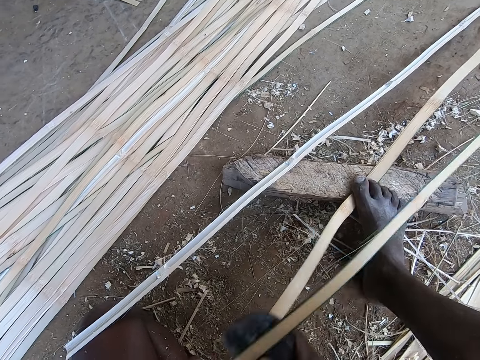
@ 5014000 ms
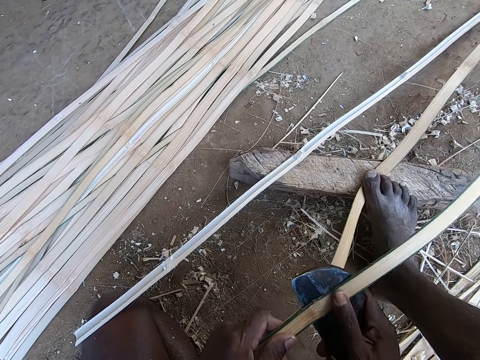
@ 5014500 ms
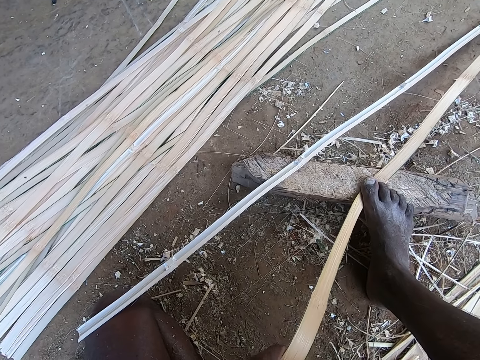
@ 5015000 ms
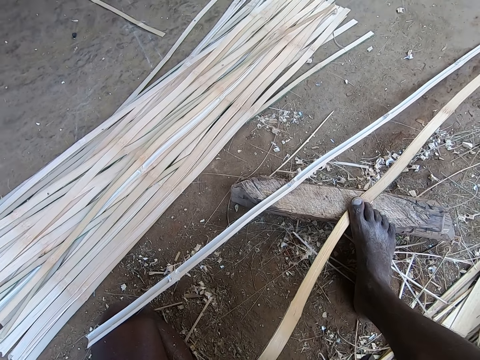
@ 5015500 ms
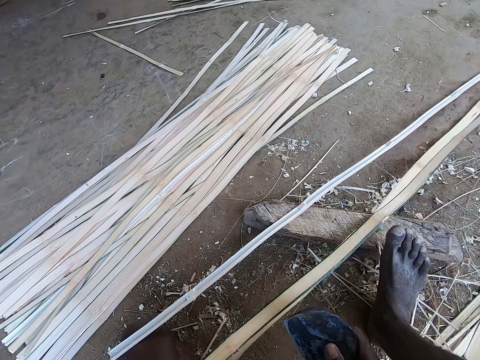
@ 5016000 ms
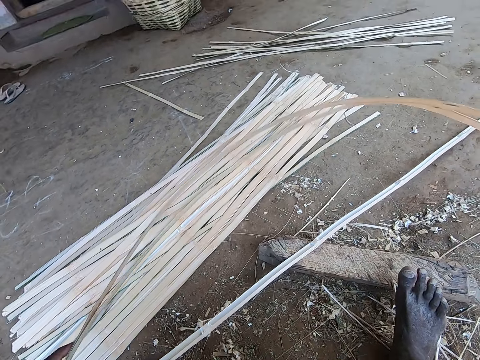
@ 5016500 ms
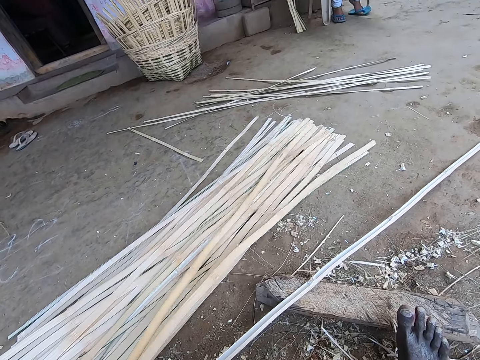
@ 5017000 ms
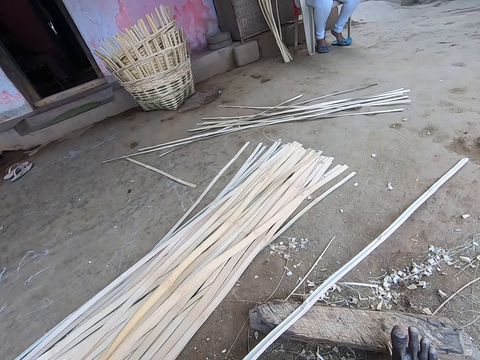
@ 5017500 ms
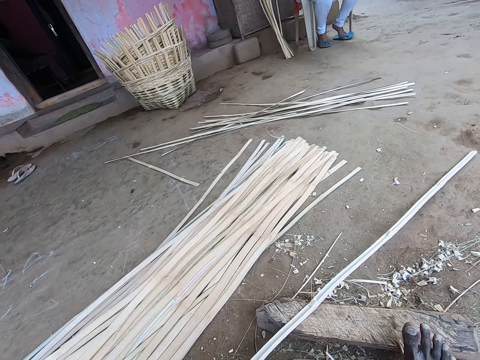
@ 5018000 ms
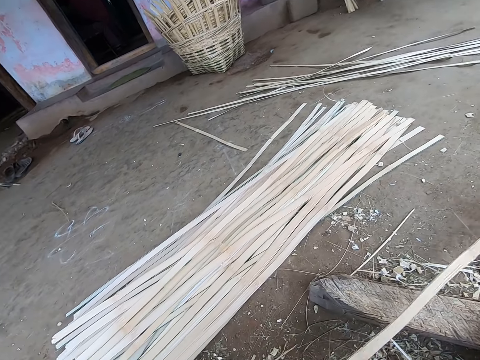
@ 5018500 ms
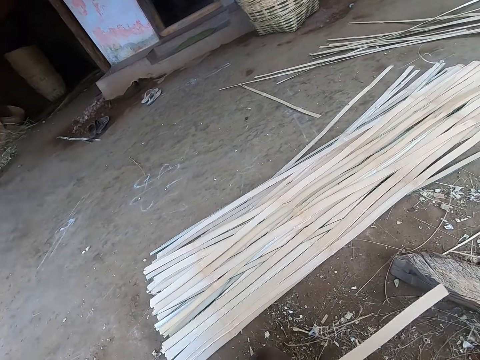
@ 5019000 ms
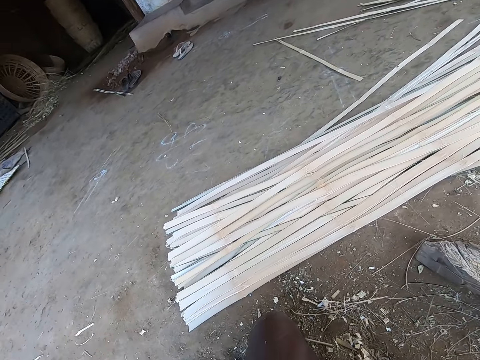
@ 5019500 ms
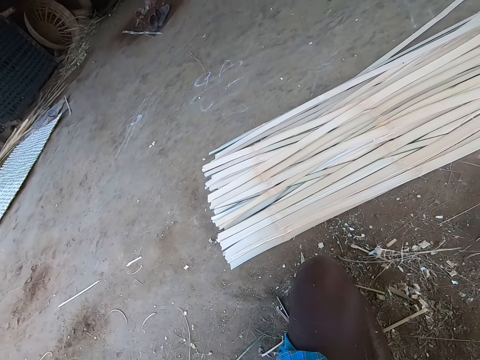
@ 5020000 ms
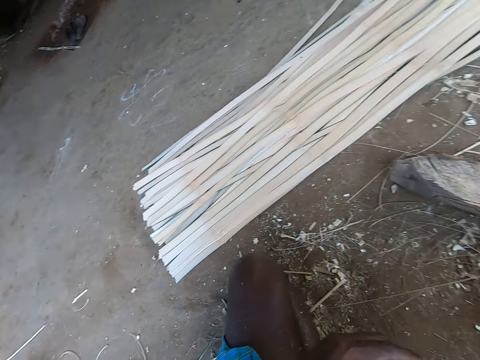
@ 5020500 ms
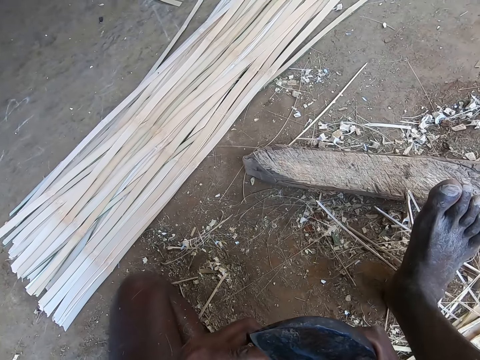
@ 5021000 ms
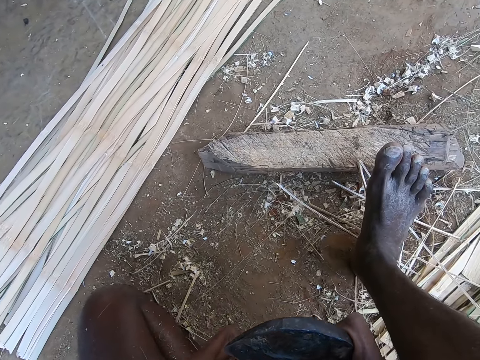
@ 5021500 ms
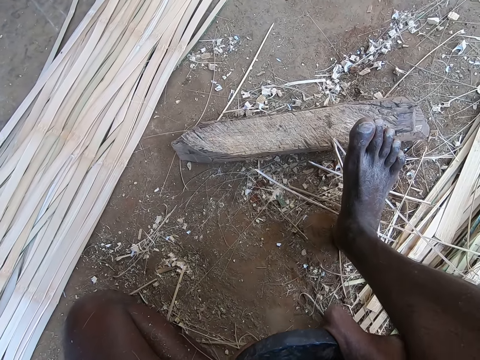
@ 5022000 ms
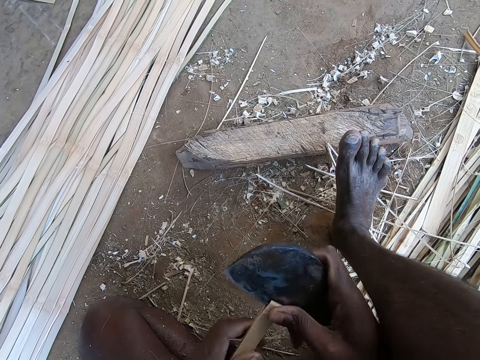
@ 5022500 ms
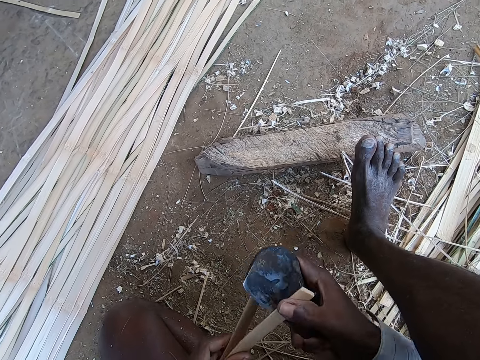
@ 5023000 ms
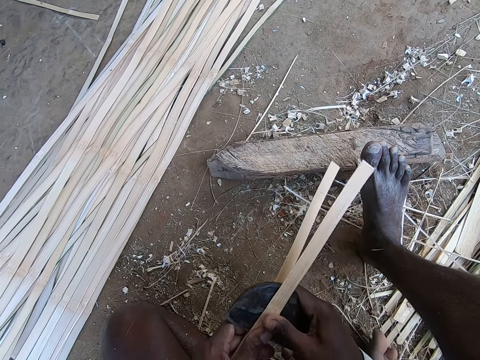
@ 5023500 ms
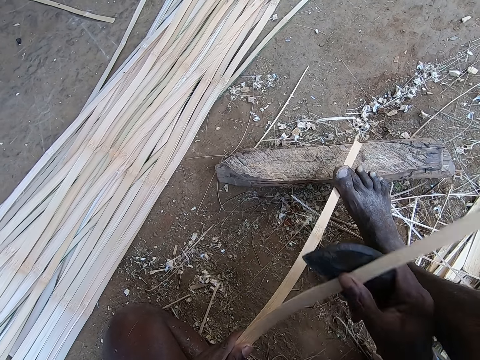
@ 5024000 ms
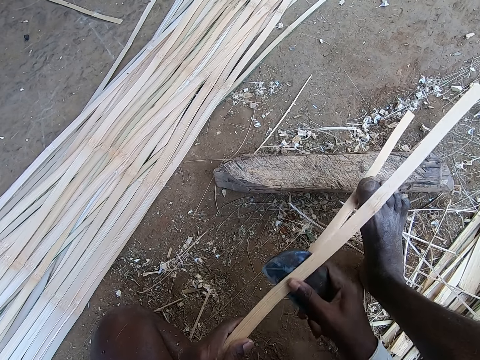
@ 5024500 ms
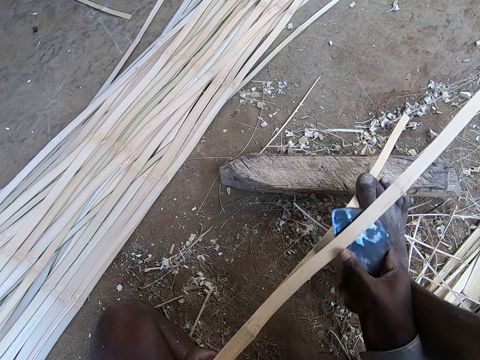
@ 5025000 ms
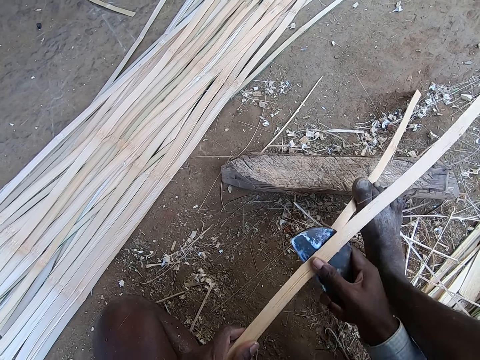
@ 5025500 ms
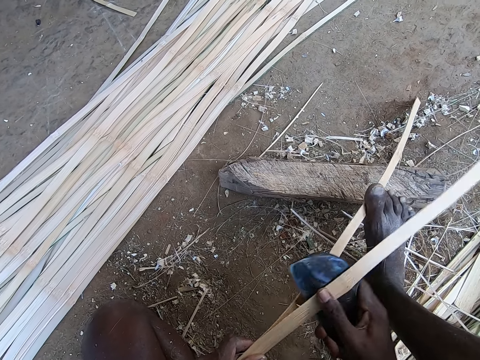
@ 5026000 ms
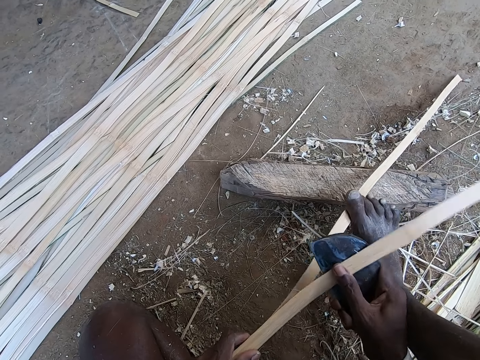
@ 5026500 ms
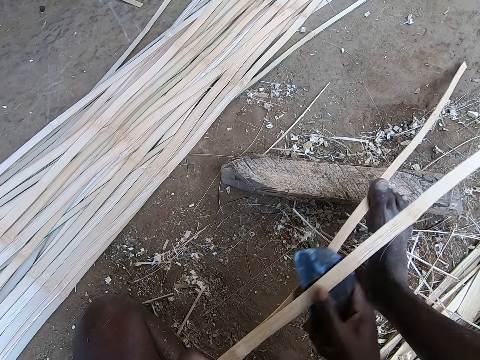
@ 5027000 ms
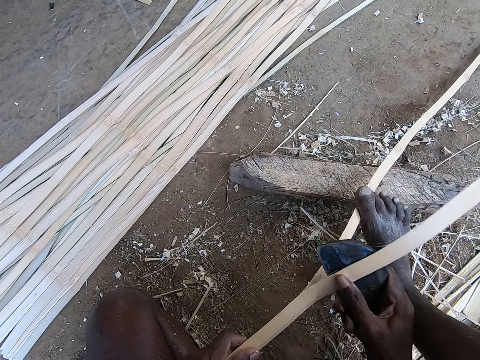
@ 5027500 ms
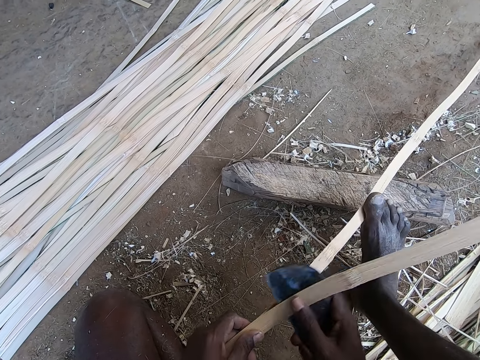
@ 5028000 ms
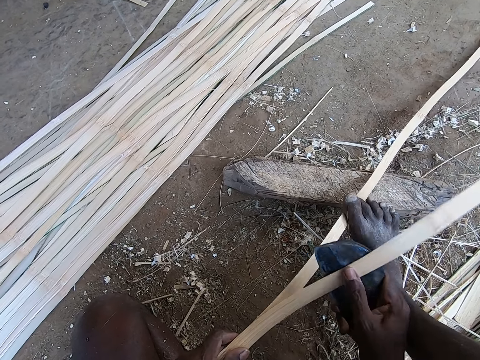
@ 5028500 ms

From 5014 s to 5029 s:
The camera wearer drops the wicker or bamboo strip on the wickers on the ground with his left hand. He picks up the peeled wicker from the ground with his left hand. He peels the wicker in his left hand with the kukri in his right hand. He pierces the bamboo strip.

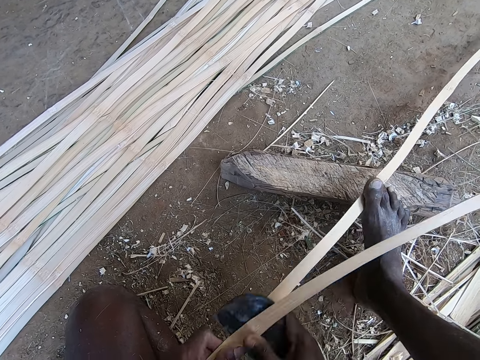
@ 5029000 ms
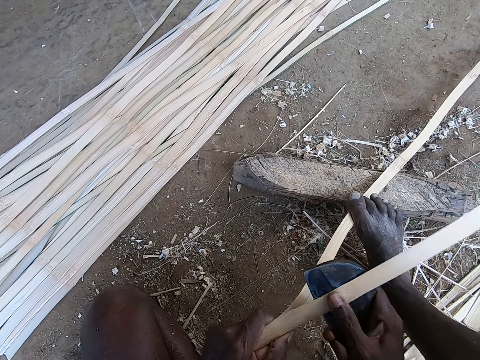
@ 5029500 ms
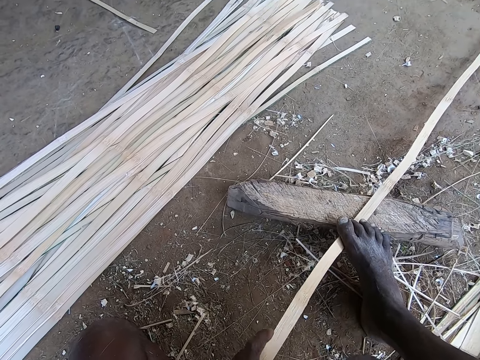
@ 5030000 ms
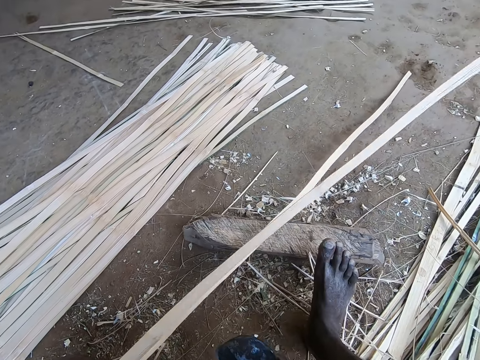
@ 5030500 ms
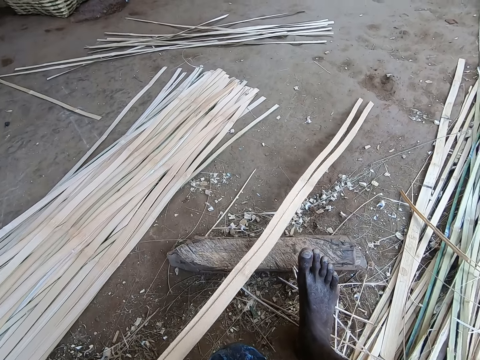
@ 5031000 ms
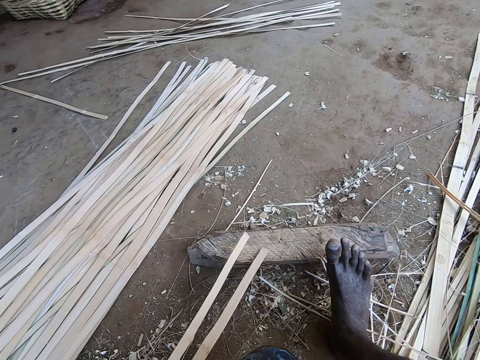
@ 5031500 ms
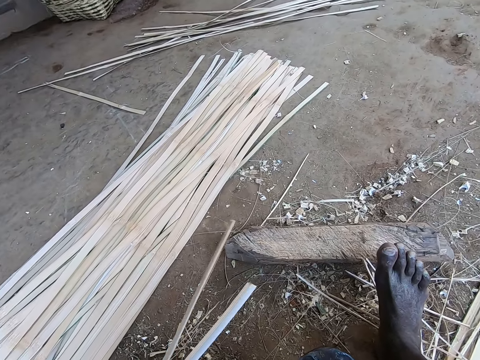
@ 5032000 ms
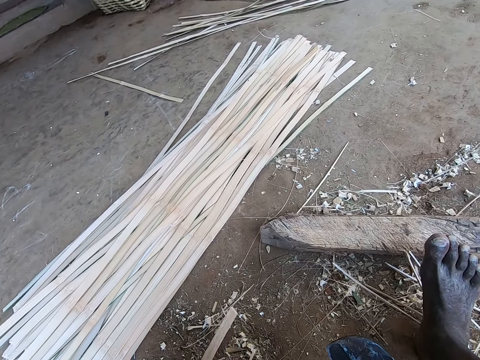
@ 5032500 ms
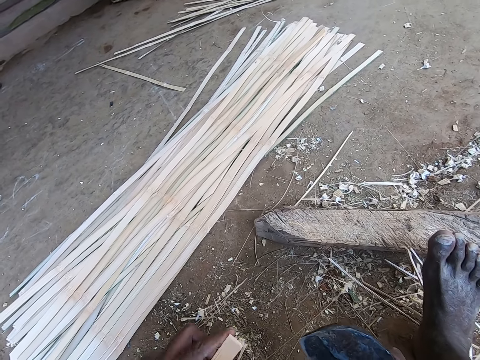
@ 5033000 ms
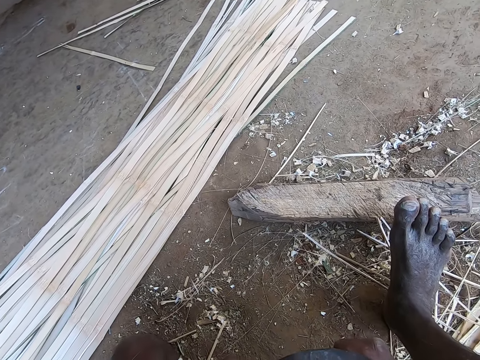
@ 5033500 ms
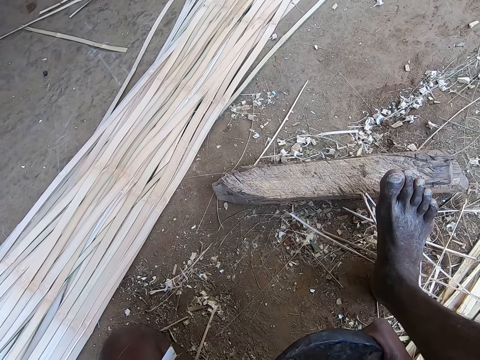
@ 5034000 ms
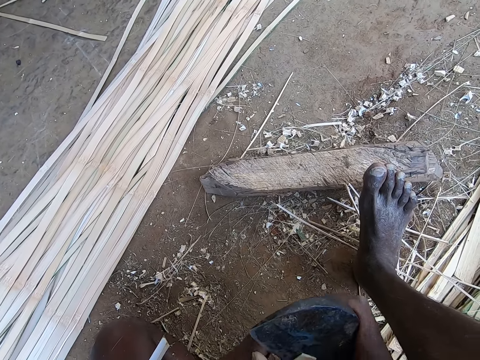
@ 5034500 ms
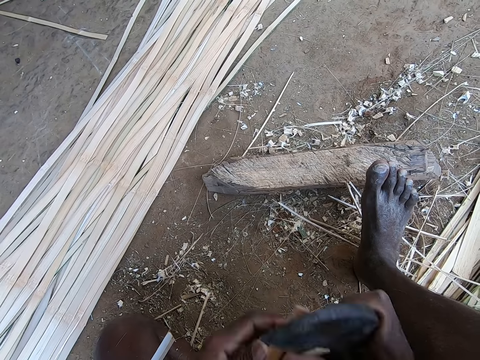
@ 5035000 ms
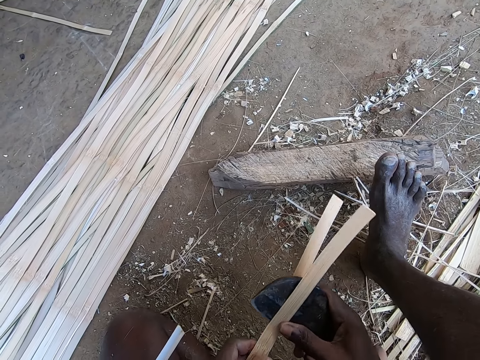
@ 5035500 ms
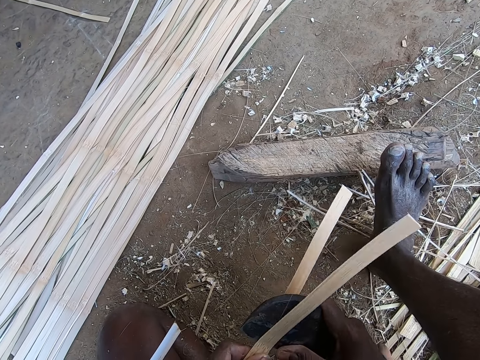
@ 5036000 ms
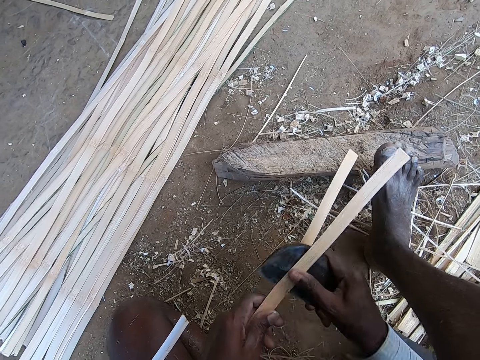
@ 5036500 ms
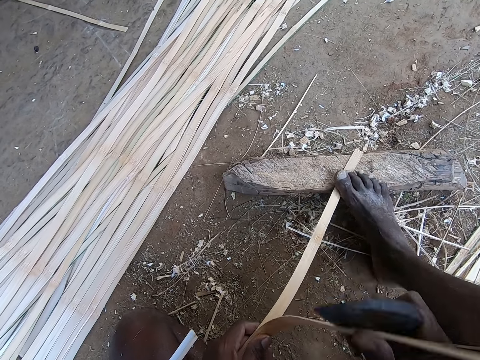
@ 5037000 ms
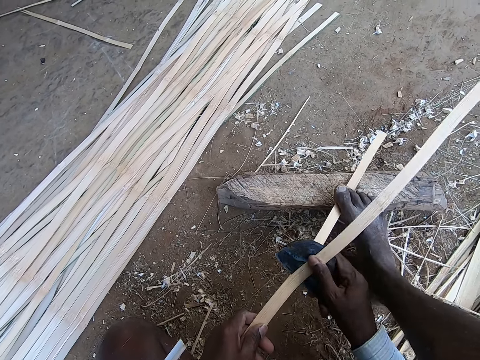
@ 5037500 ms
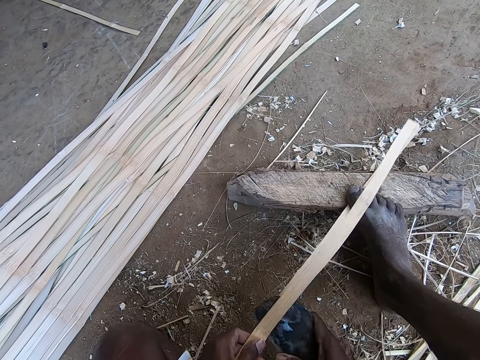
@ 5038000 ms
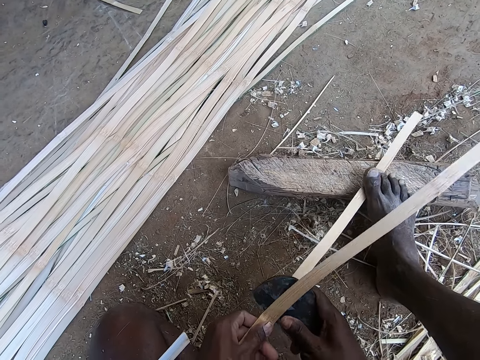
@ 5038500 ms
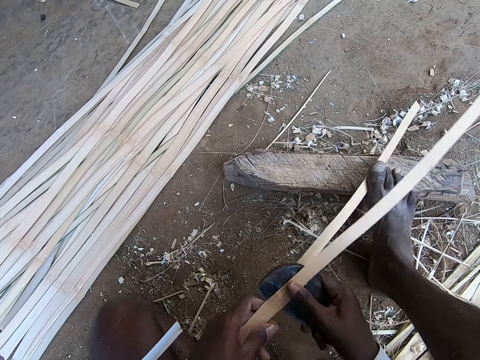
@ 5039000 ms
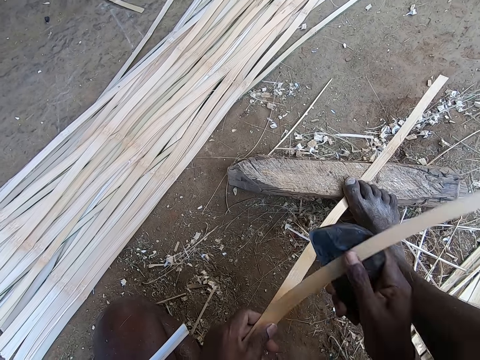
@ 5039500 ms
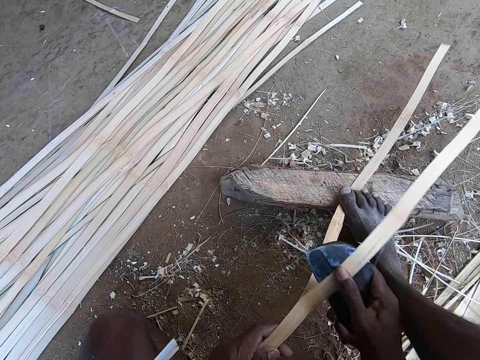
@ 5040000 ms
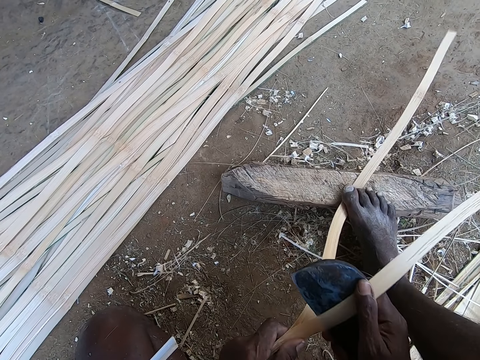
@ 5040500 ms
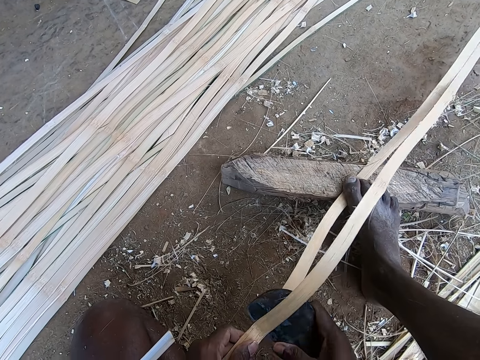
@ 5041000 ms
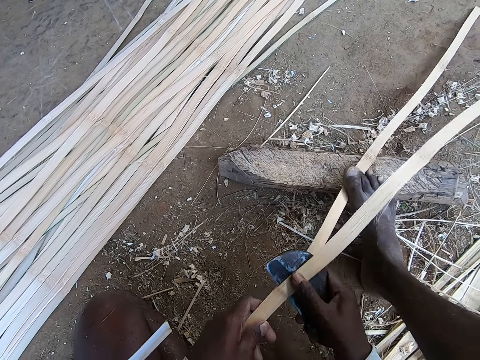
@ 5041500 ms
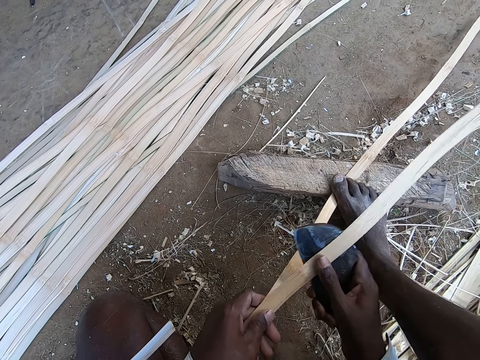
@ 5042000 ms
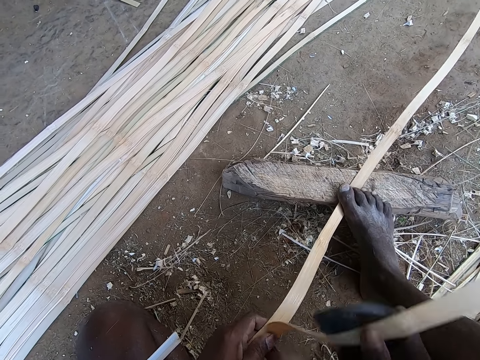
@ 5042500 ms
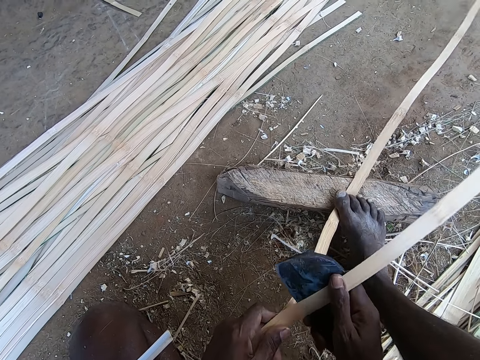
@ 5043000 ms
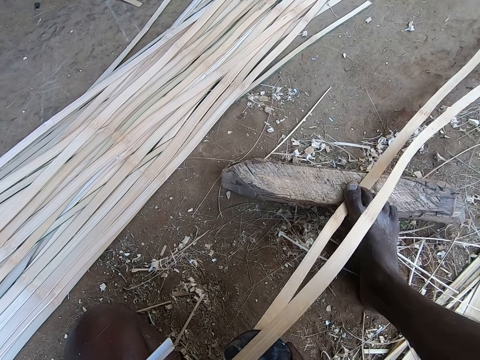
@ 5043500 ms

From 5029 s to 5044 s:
The camera wearer adjusts the wicker on the ground with his left hand. He peels the wicker in his left hand with the kukri in his right hand.
